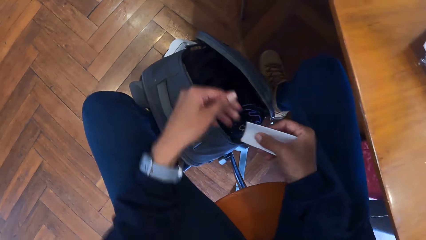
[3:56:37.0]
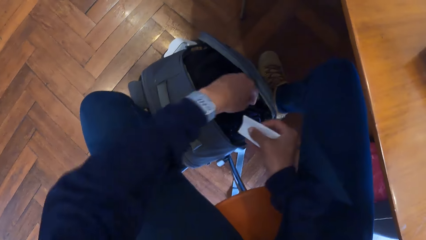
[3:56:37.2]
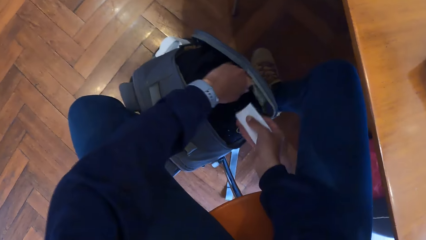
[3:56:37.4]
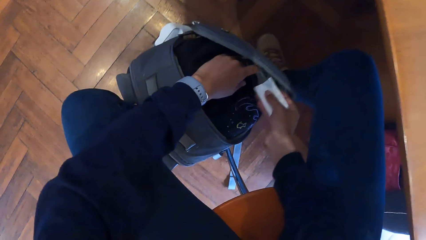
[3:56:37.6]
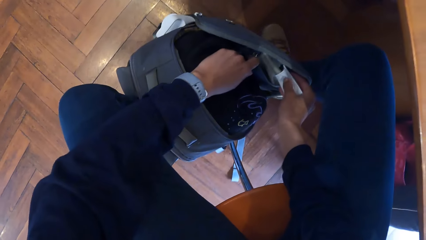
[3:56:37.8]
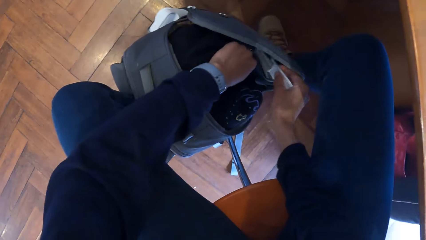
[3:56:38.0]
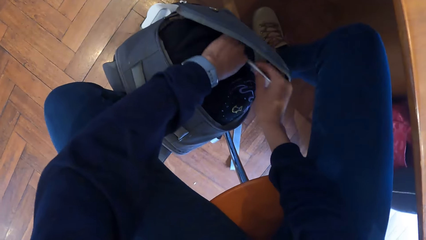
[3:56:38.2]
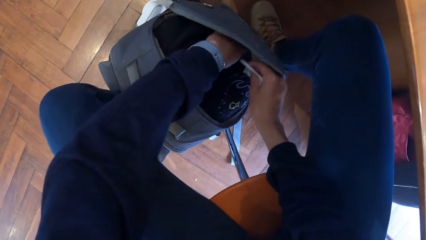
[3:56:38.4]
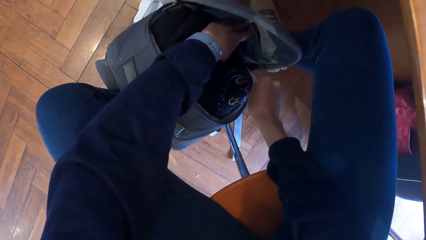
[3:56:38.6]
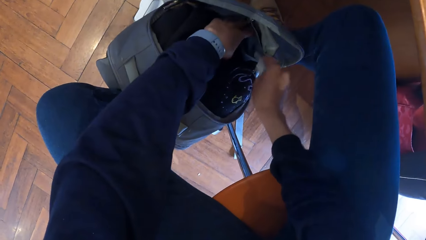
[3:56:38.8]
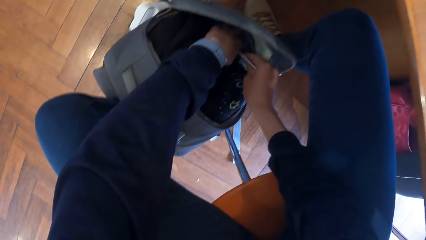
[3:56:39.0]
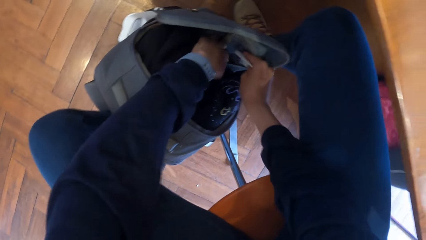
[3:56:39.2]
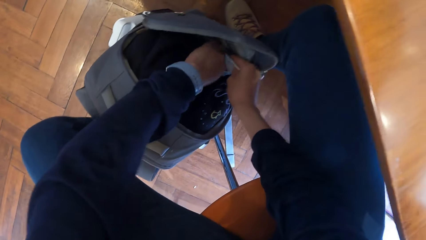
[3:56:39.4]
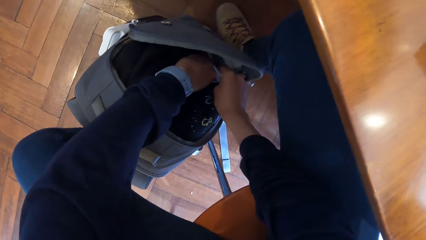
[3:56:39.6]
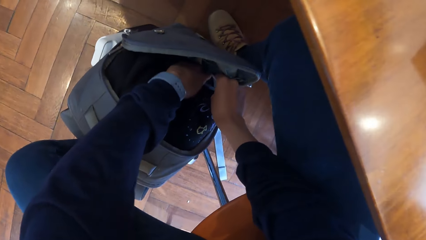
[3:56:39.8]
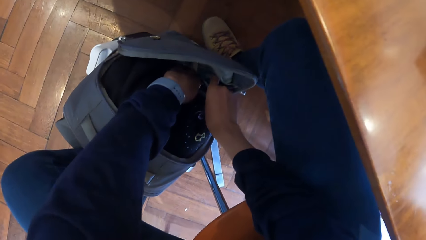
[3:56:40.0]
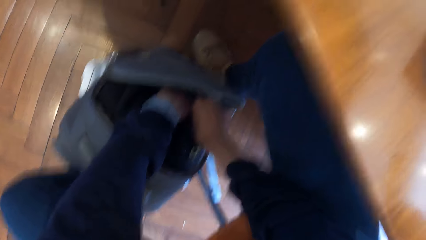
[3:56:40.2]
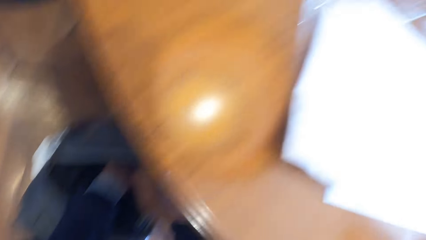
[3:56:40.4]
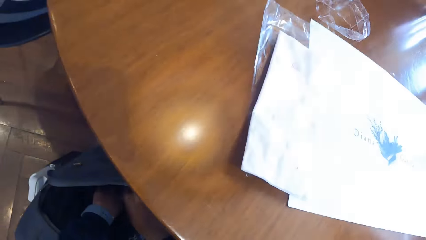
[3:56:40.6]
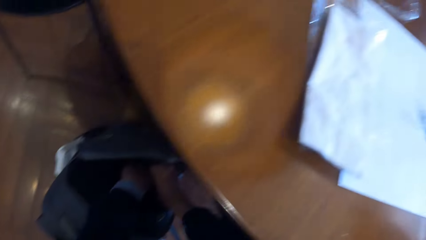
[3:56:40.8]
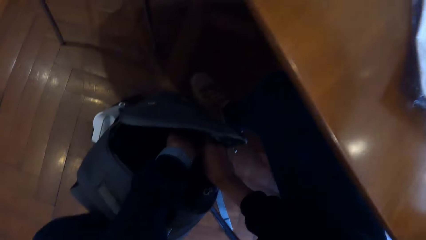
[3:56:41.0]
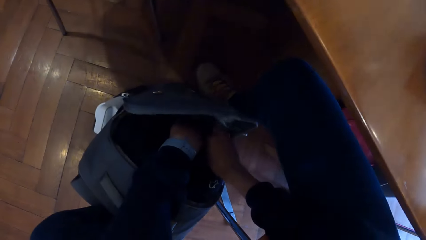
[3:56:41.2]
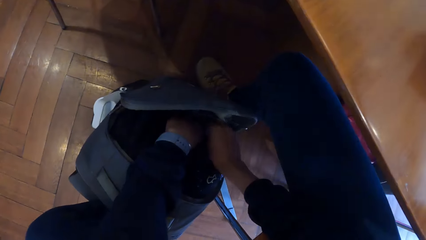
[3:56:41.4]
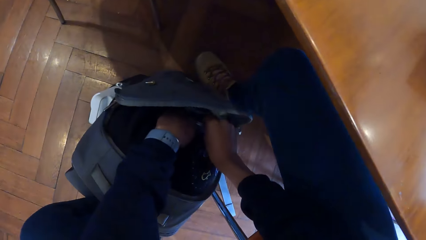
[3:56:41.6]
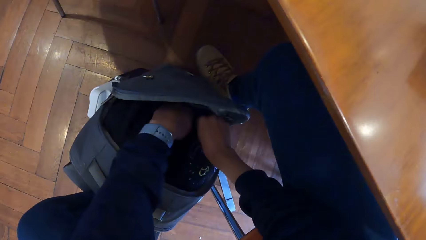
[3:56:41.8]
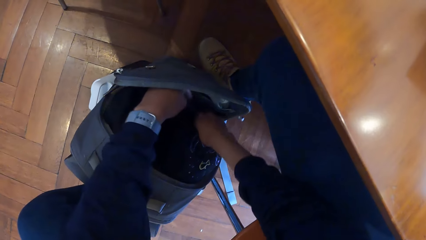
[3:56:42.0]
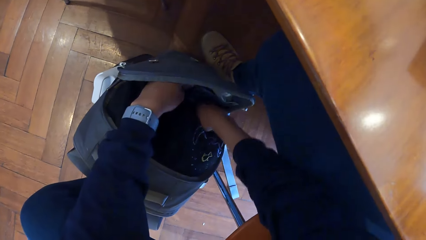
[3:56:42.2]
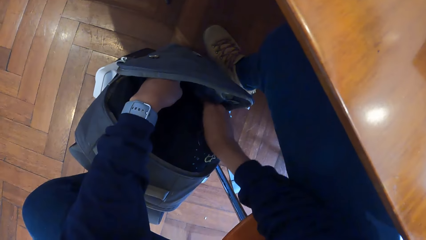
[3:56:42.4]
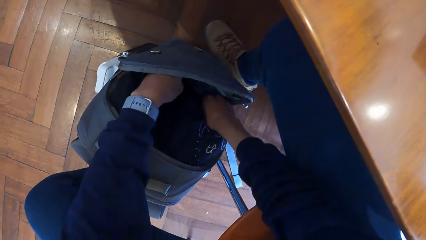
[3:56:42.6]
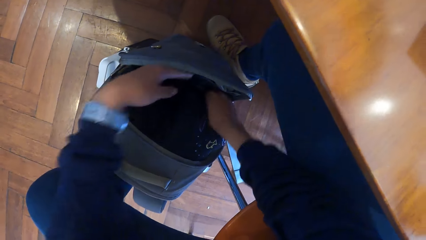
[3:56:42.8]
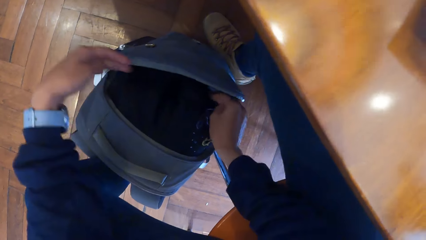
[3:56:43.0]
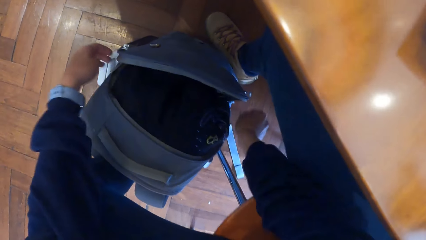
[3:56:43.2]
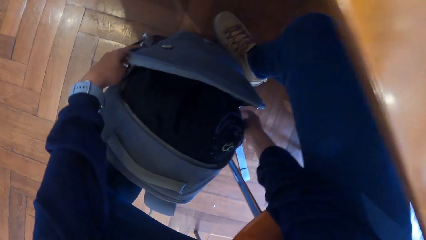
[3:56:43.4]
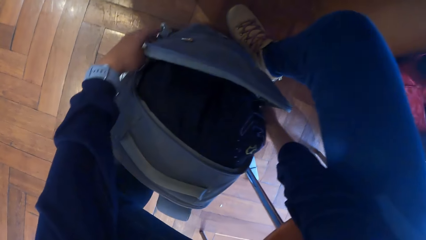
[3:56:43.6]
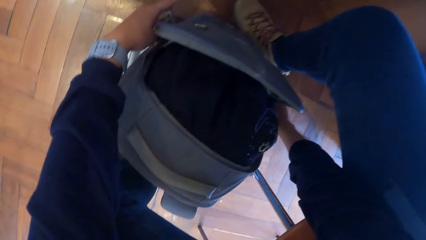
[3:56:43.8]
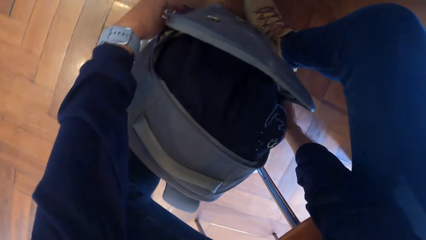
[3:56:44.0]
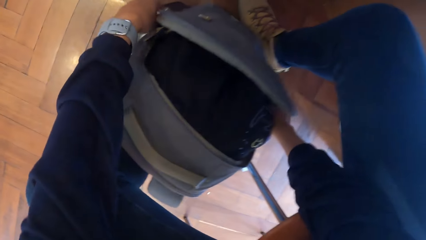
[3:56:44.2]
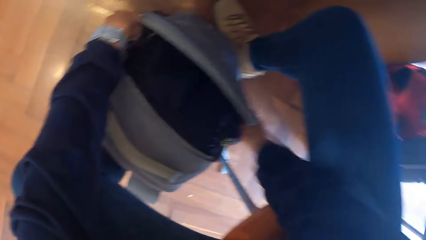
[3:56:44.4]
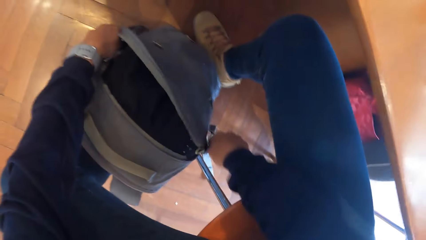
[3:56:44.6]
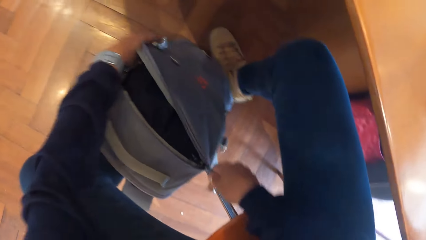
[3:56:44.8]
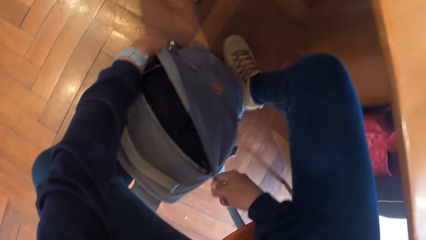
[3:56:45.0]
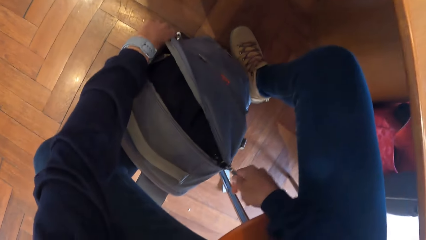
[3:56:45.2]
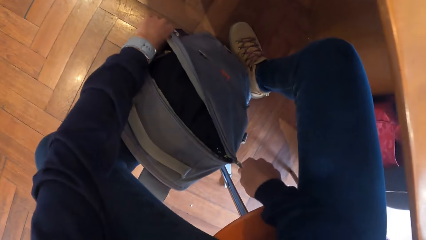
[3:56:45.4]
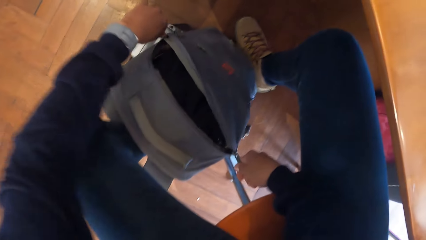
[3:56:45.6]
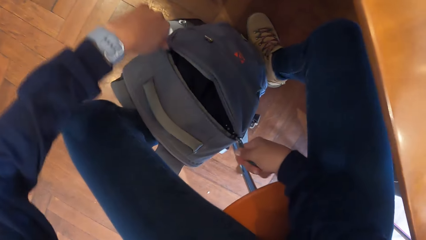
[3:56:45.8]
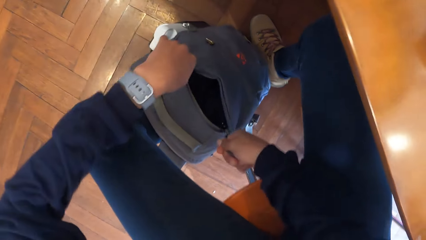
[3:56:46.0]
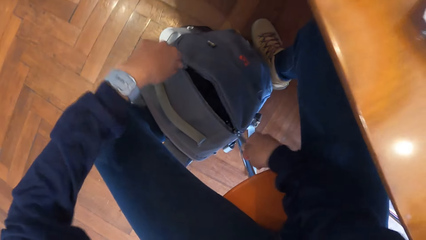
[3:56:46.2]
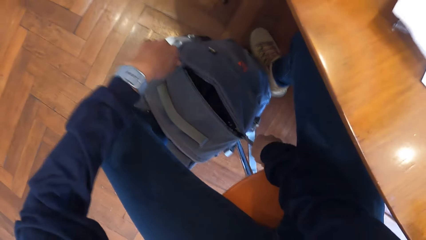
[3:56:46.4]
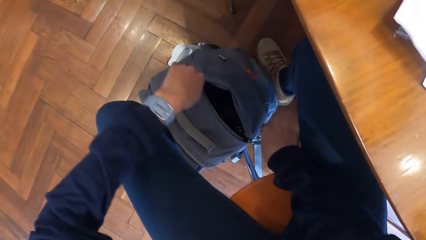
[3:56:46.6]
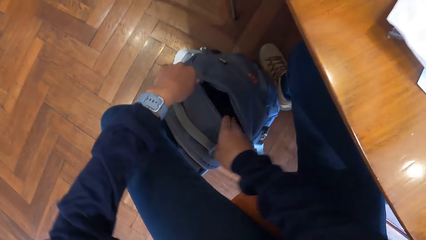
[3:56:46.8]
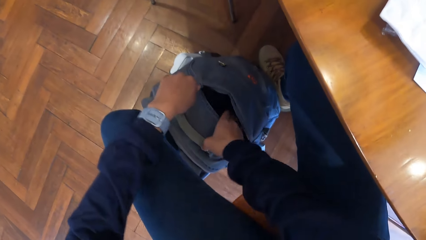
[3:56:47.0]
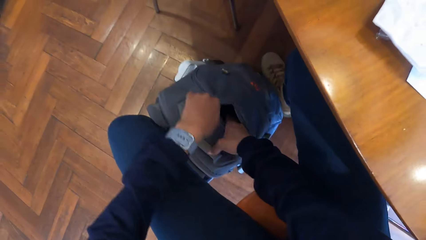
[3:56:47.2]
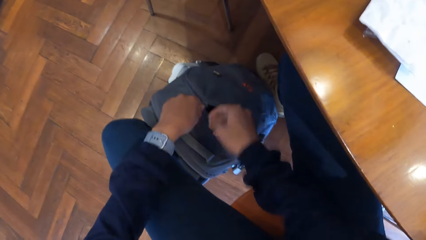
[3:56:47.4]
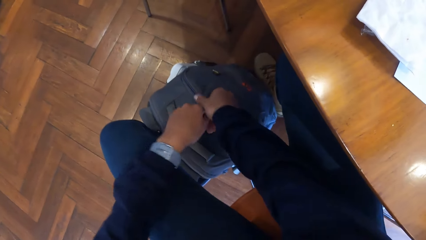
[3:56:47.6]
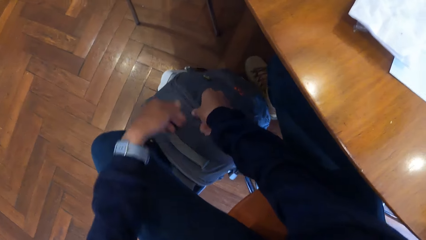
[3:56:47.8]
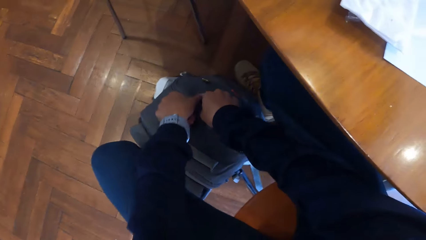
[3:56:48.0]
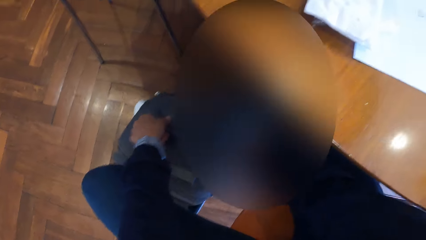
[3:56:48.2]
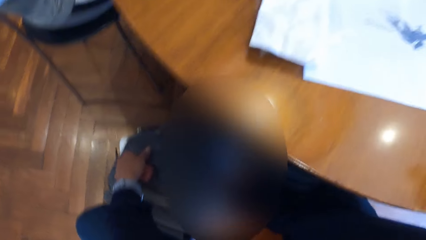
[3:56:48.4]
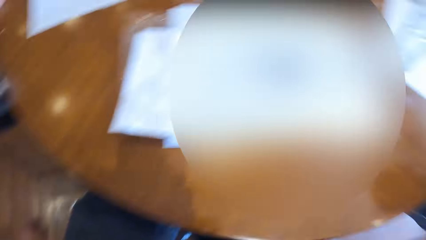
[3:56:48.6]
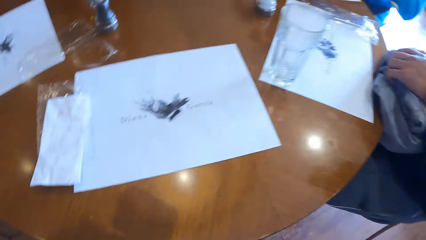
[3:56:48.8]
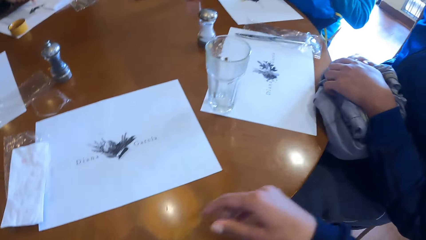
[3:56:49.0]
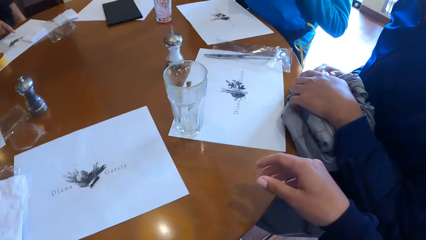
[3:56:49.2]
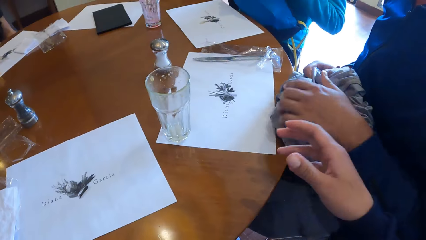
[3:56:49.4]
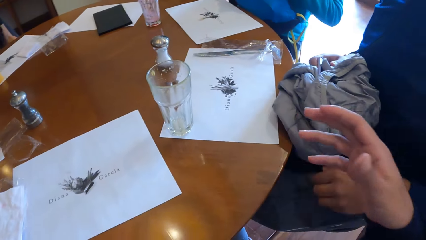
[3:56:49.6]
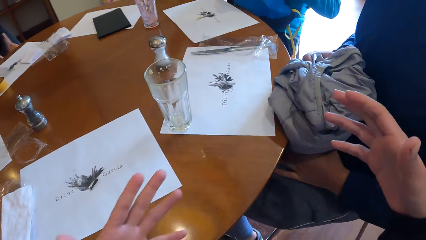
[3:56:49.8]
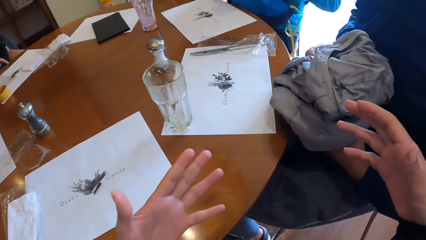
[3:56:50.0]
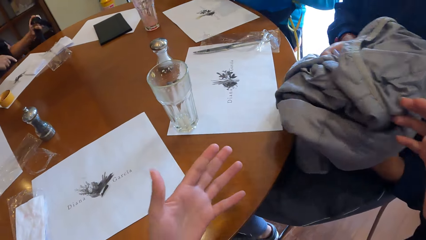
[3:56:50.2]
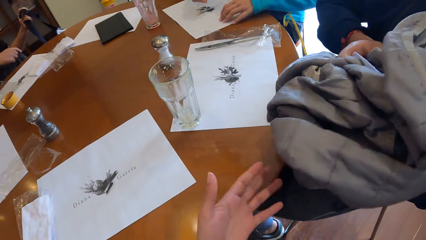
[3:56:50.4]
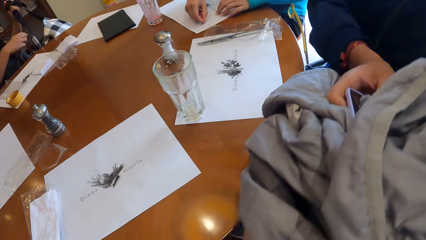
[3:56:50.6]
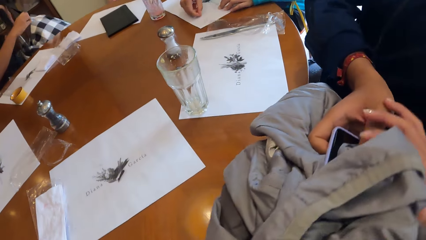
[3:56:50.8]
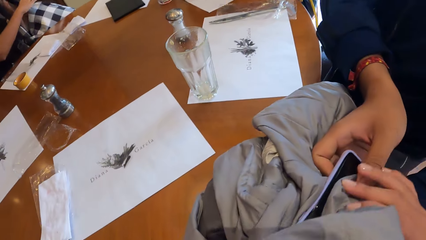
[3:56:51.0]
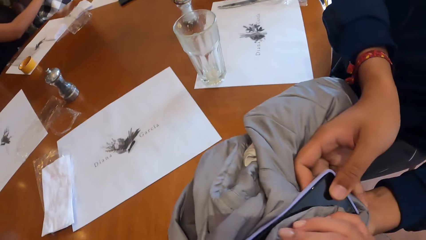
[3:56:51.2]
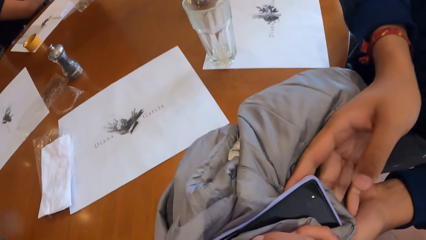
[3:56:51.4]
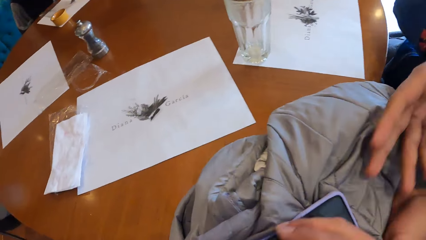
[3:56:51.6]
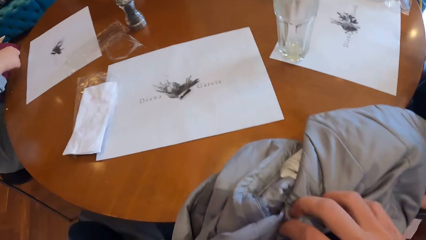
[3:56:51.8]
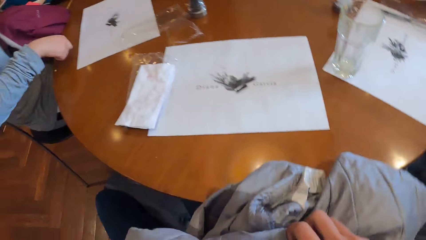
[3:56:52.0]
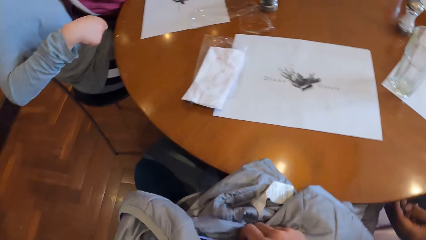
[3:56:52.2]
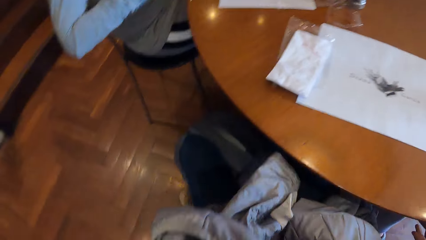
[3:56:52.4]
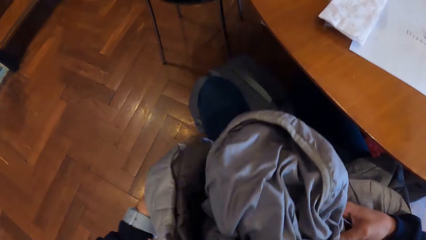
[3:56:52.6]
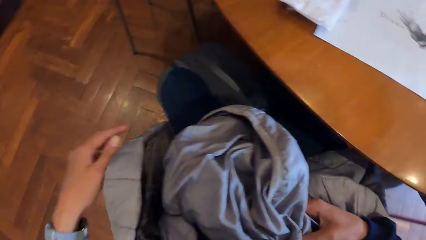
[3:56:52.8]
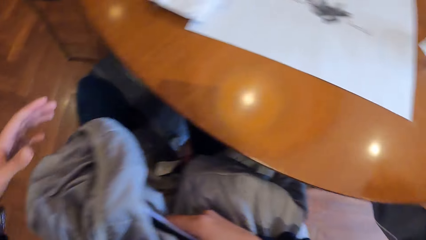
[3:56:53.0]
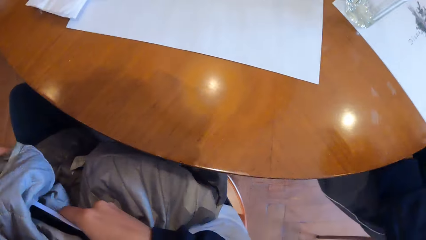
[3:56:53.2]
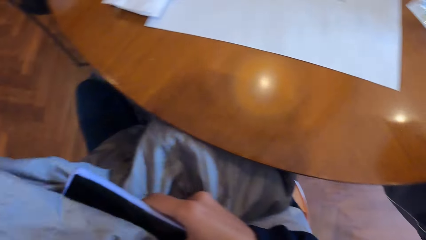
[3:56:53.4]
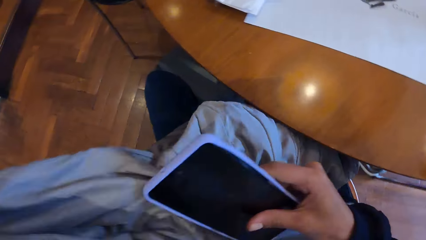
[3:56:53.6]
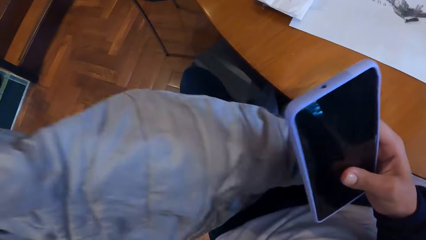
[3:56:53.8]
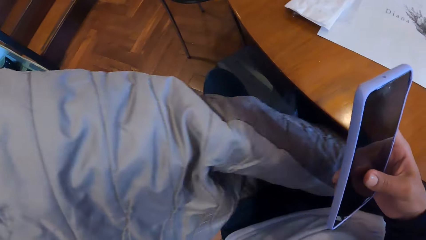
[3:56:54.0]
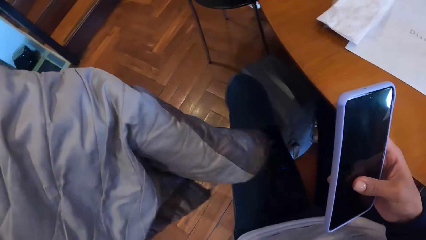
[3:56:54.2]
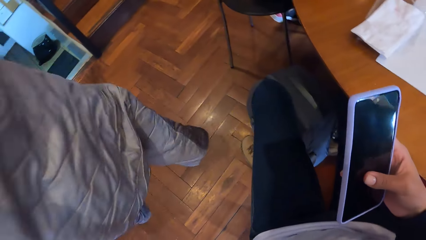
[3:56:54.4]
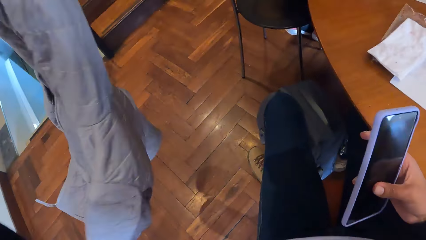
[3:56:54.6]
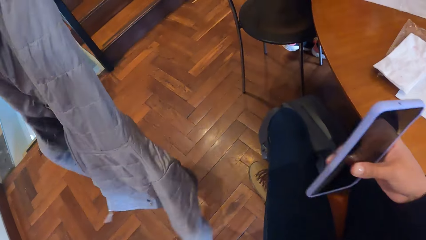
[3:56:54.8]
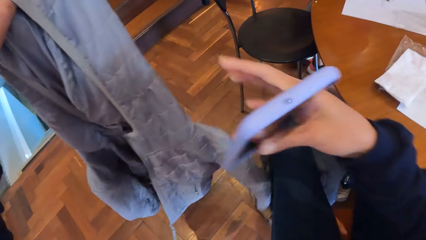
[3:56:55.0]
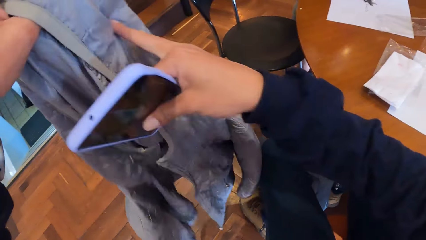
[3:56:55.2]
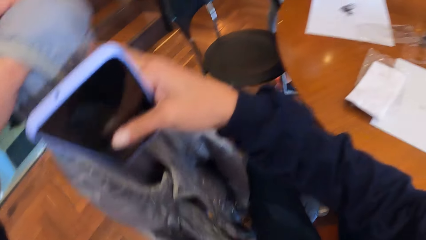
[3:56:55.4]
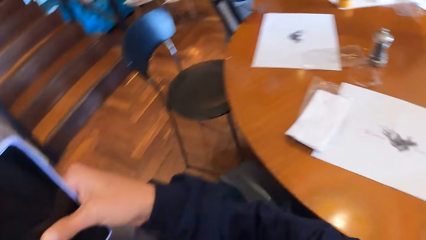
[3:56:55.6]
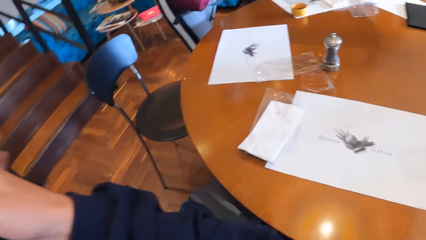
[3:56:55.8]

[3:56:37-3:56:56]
The camera wearer puts the receipt in her right hand in the bag. She looks around. She closes the bag zip on the floor with both hands. She pushes the cloth inside the bag with her right hand. She closes the bag on the floor with her left hand. She closes the bag on the floor with her right hand. She takes the coat or sweater from a man. The man passes the coat to the camera wearer. The camera wearer drops the sweater in her hand on her lap with both hands. She carries the sweater from her lap with her left hand. She takes a phone from the sweater with her right hand. She holds the phone.
